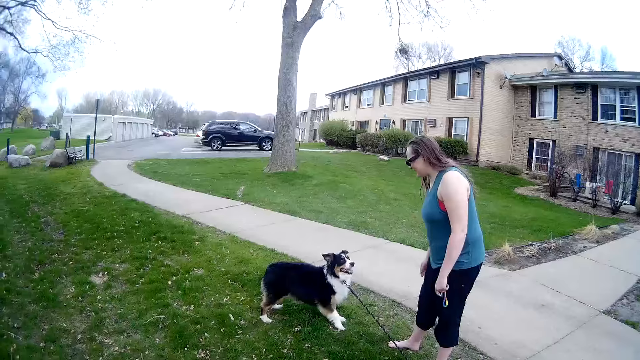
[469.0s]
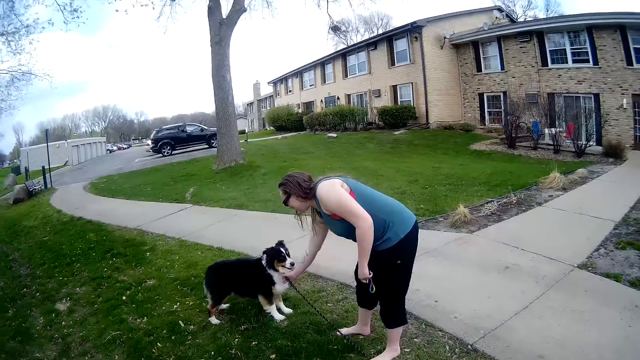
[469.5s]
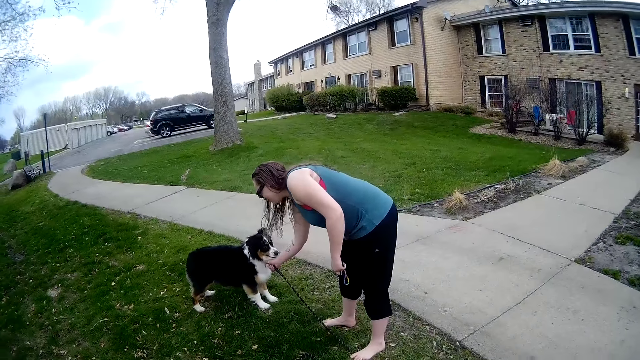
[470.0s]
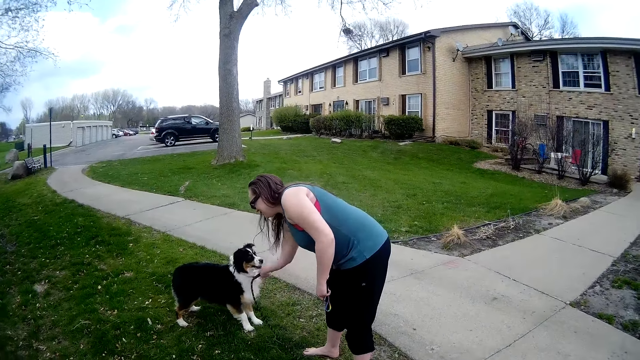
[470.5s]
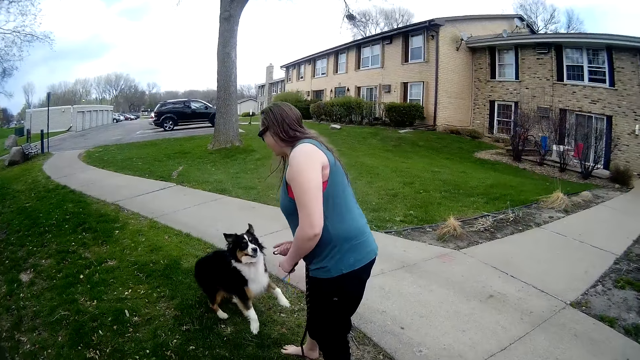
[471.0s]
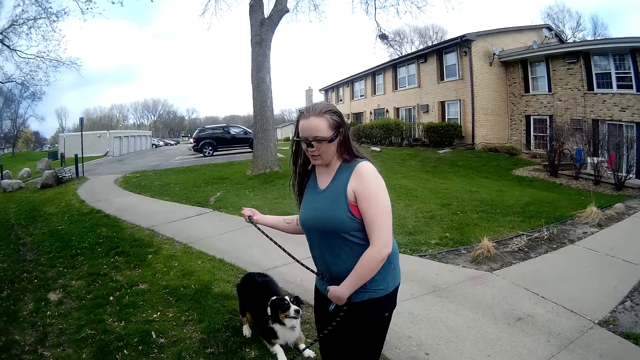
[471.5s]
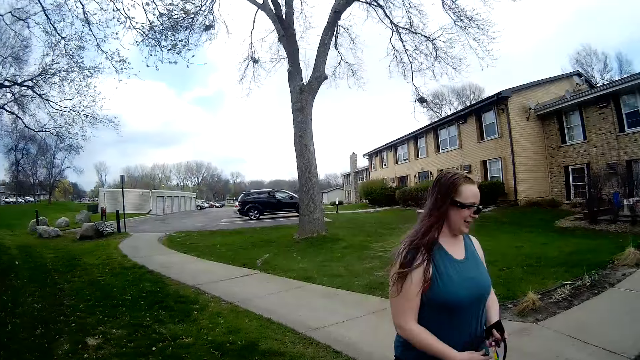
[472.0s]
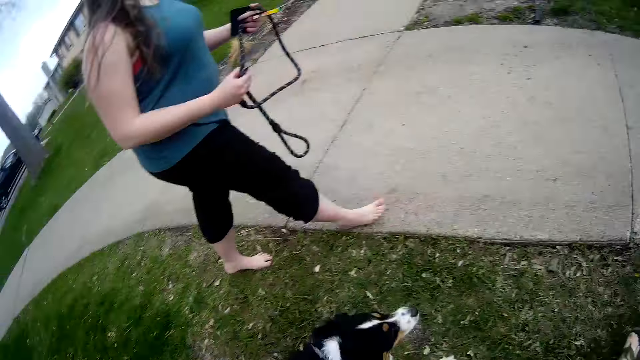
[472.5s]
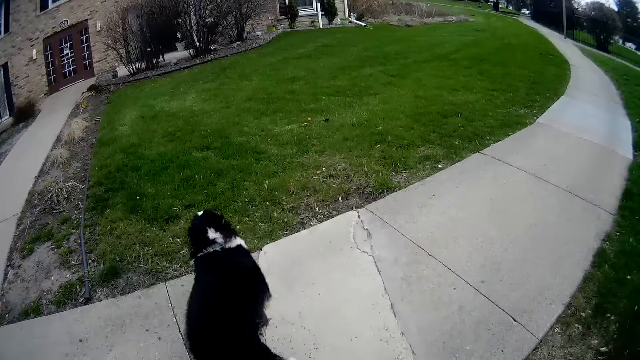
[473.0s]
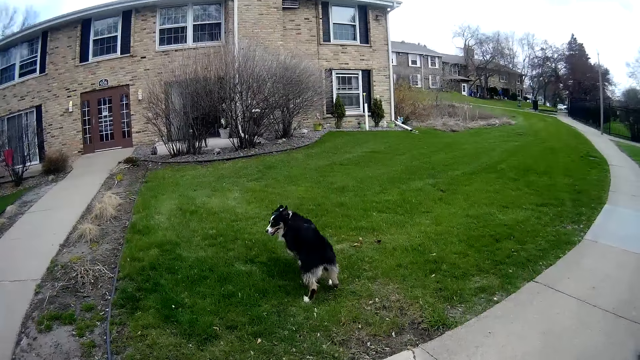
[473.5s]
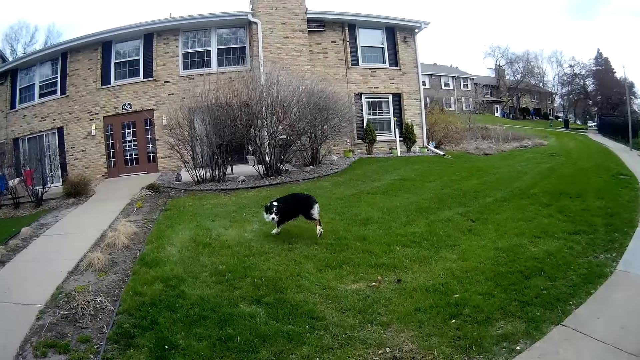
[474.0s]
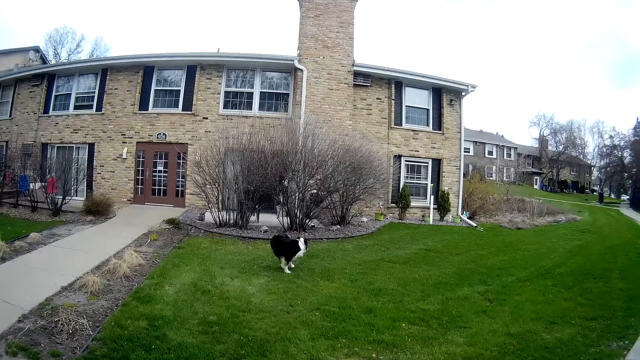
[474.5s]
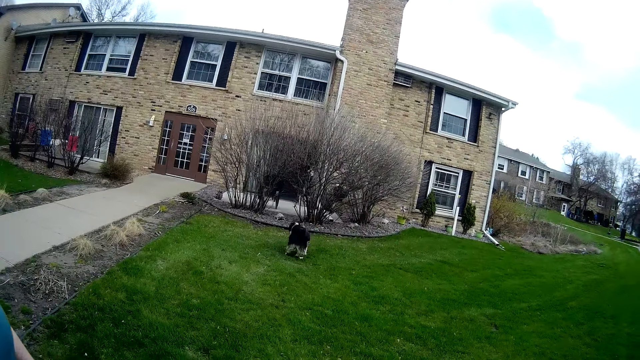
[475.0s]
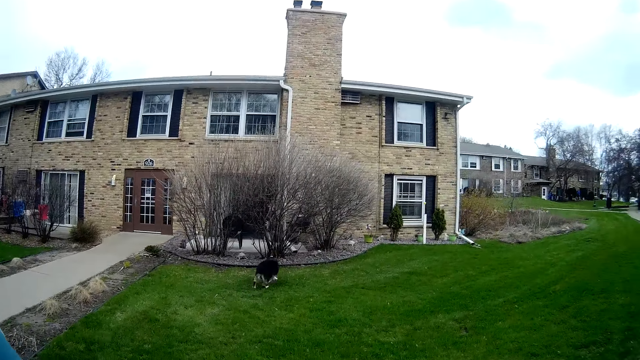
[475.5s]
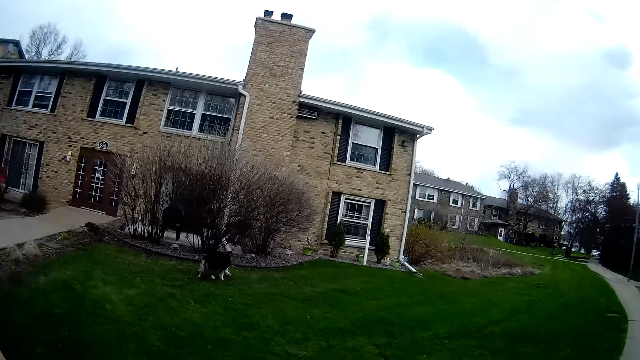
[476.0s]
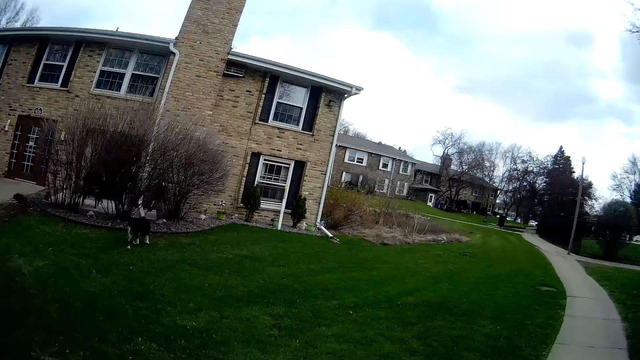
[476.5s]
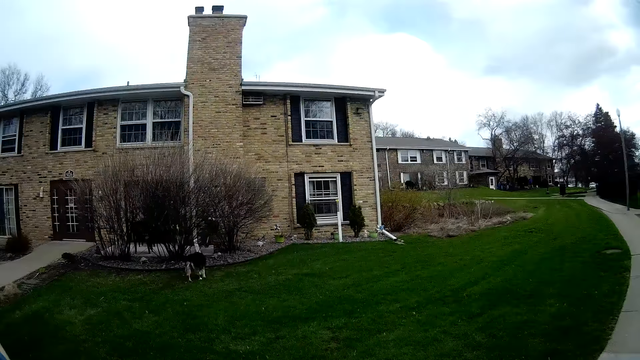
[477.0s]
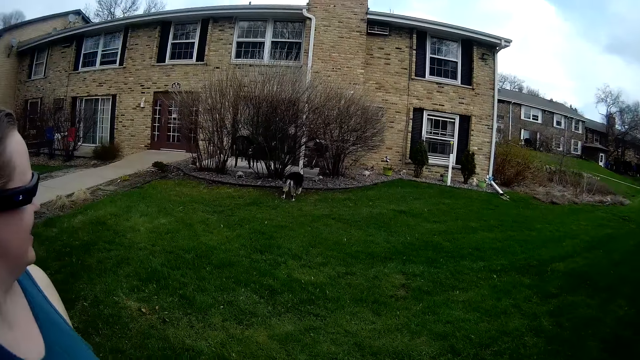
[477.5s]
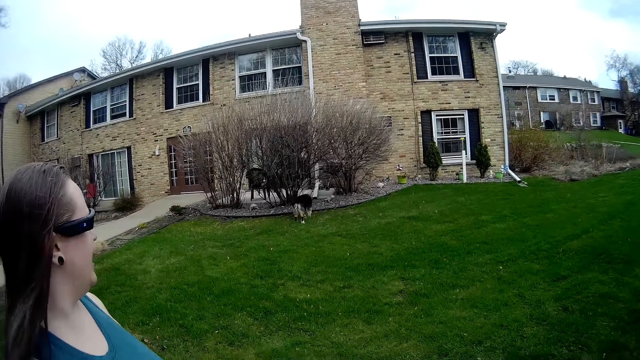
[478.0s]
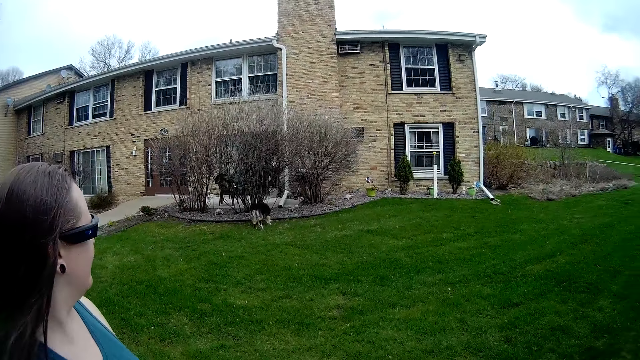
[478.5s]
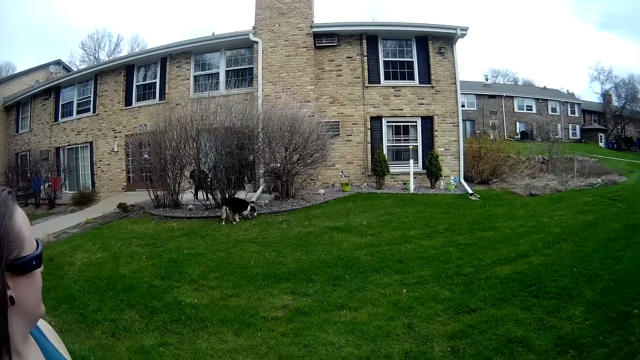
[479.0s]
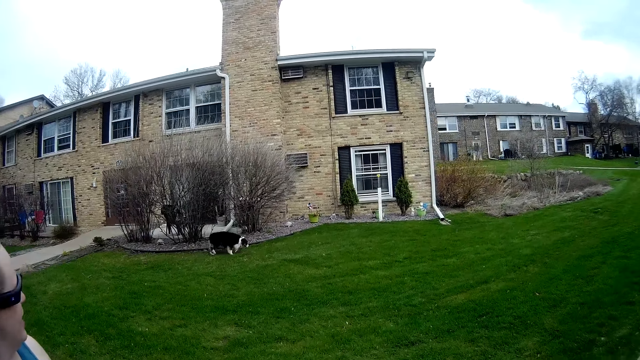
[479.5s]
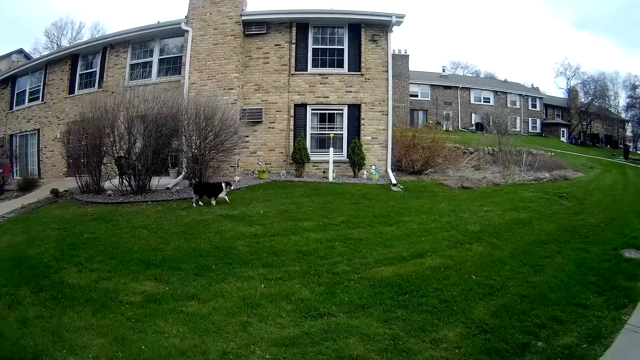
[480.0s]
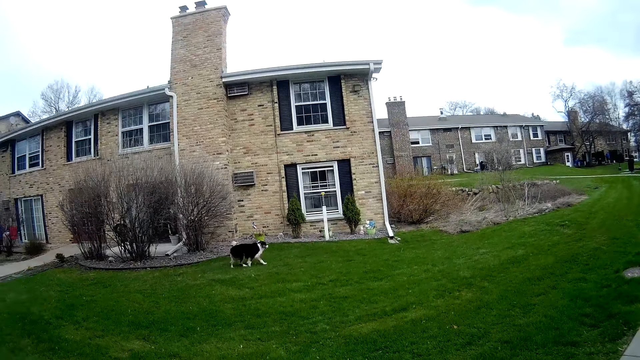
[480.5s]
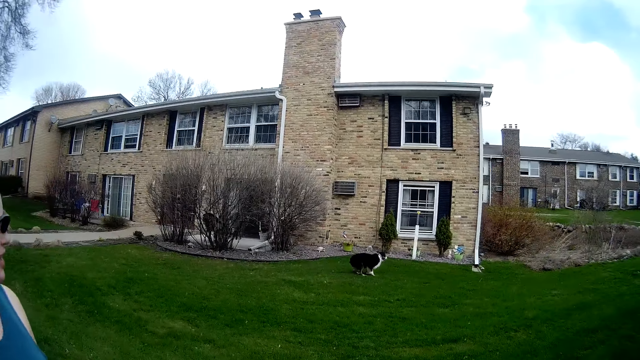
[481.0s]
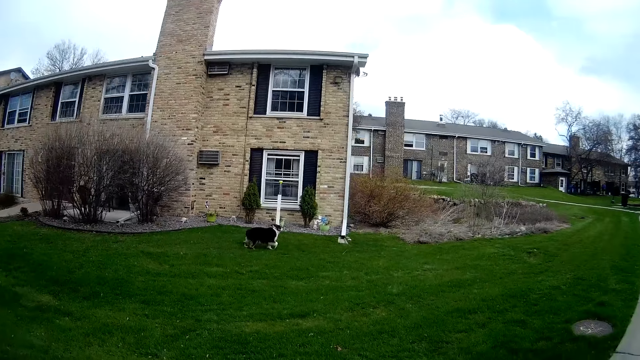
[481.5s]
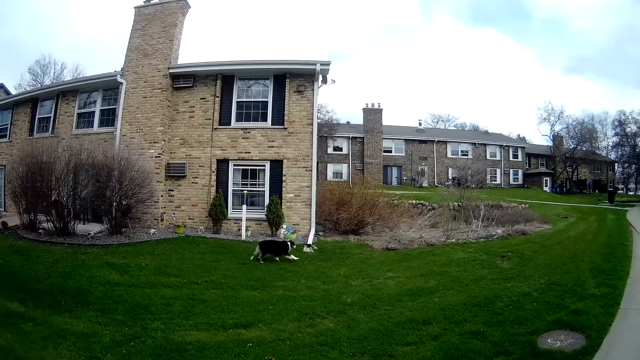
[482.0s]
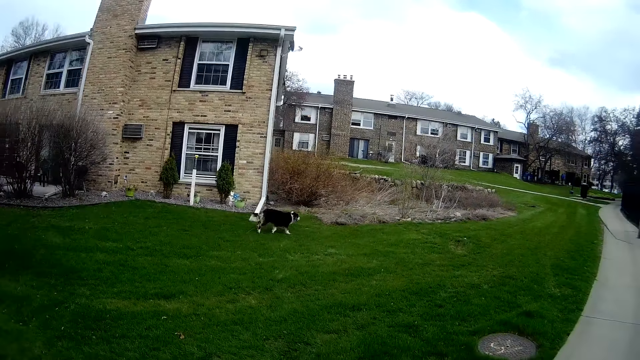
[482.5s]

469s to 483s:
The woman removes the dog leash from the dog's collar with her right hand and folds the dog leash with both hands. The dog jumps on the lawn. The woman walks on the pathway. The dog runs across the pathway. The camera wearer walks on the pathway. The dog runs on the lawn. The camera wearer walks on the pavement. The dog walks on the lawn.

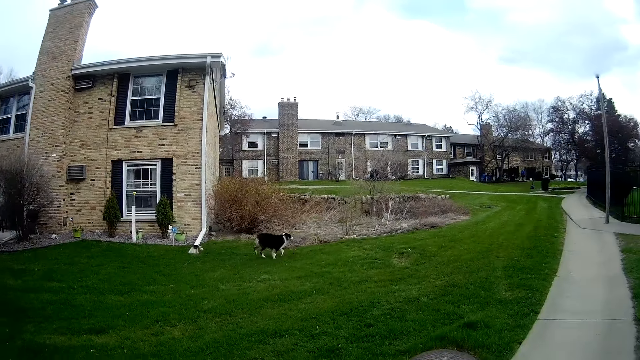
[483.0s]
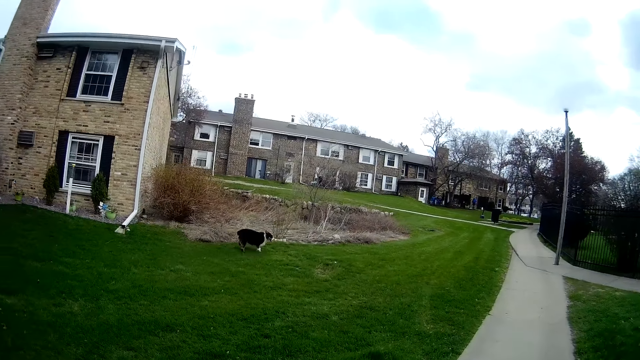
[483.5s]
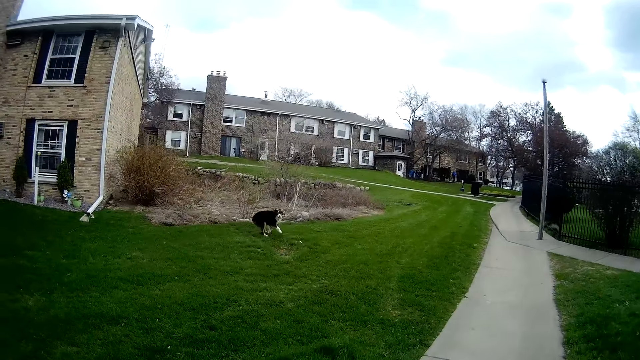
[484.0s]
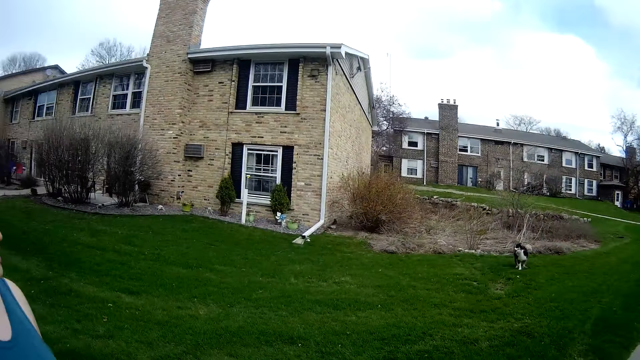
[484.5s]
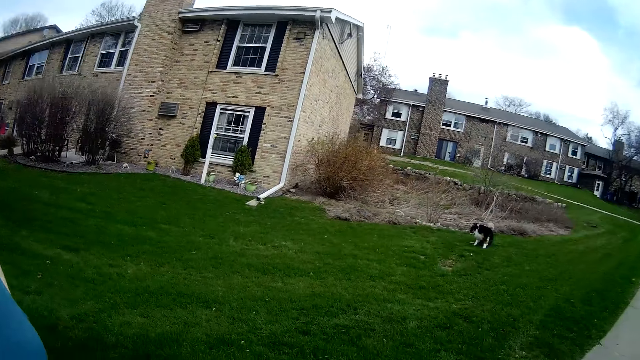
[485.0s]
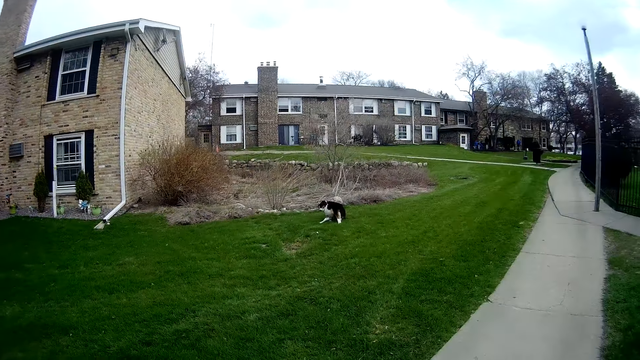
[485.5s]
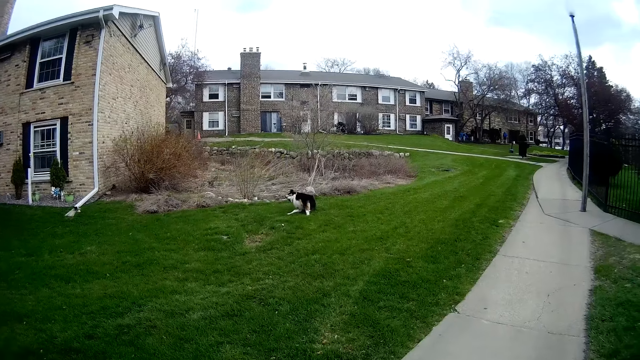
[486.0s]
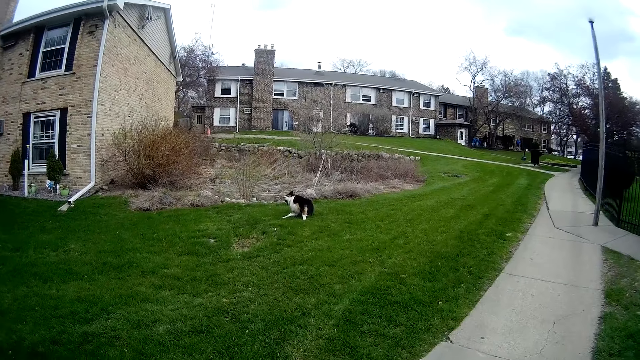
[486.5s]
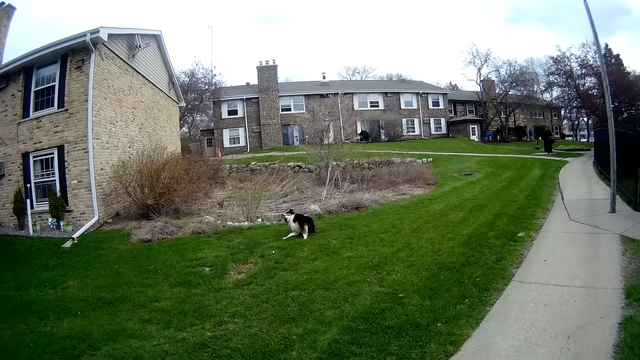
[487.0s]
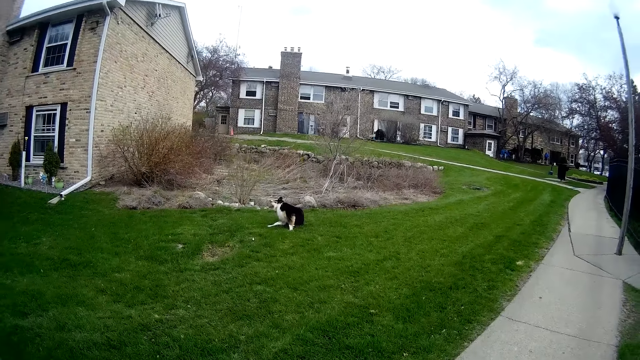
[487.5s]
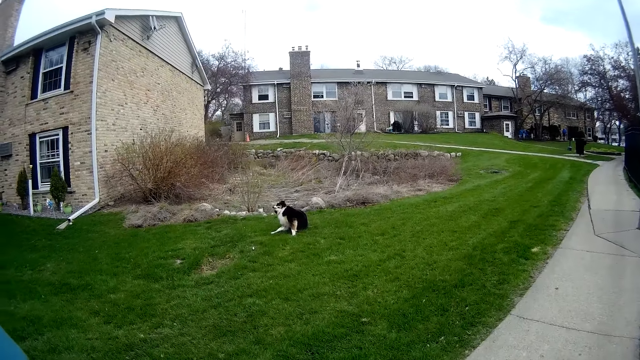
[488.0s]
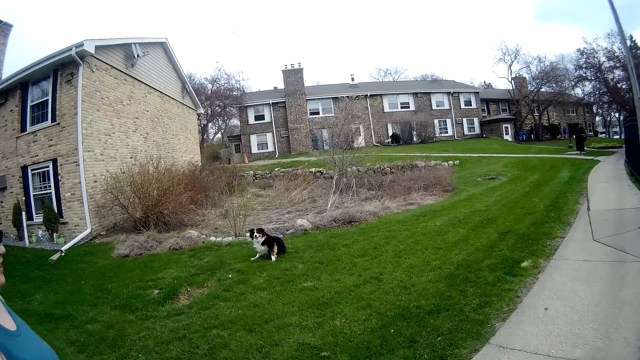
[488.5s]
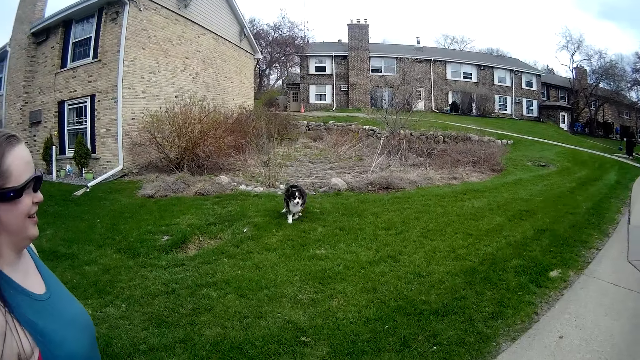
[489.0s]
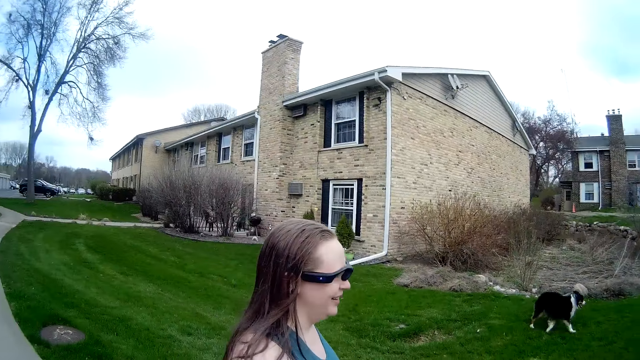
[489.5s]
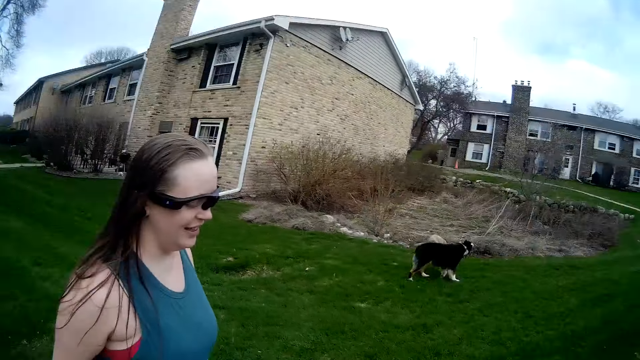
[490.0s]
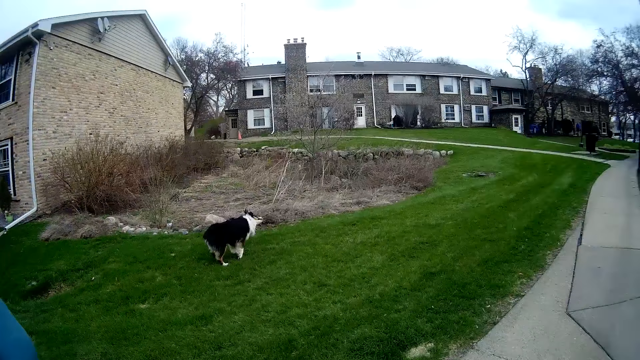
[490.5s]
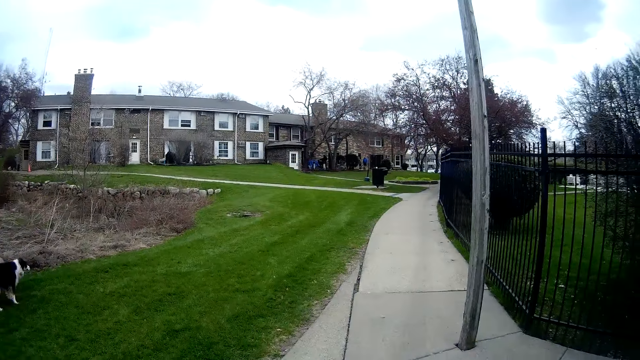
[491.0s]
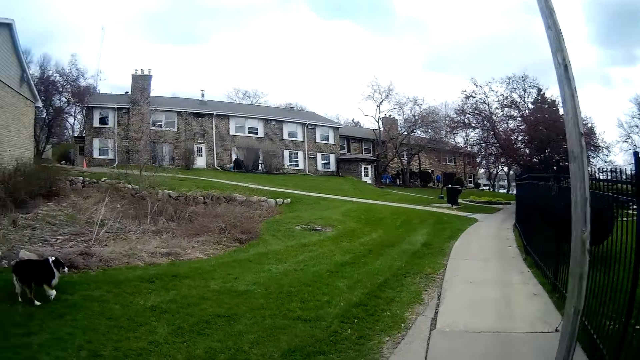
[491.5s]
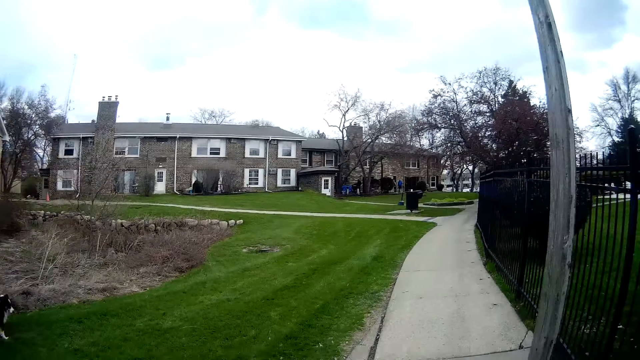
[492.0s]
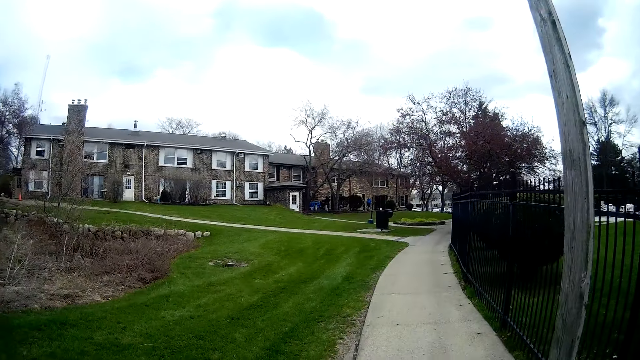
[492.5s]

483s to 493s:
The dog licks its fur on the lawn with its tongue and walks on the lawn.
